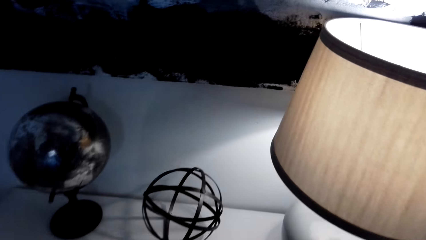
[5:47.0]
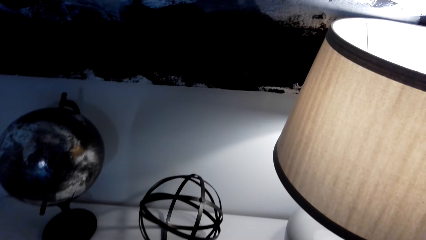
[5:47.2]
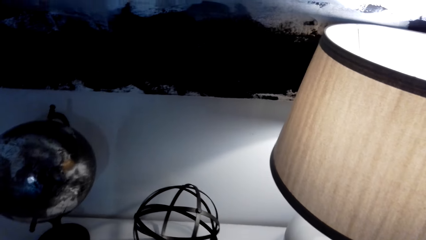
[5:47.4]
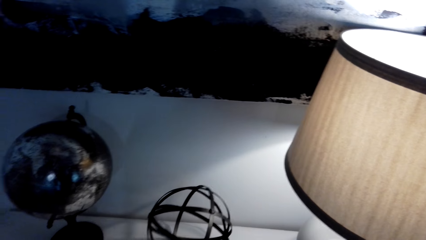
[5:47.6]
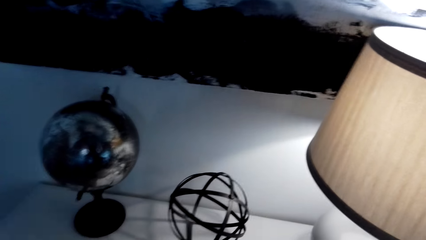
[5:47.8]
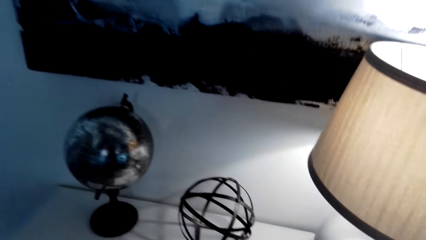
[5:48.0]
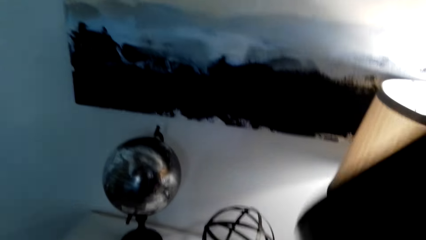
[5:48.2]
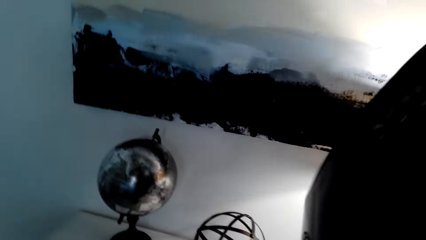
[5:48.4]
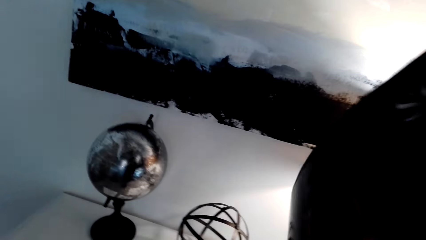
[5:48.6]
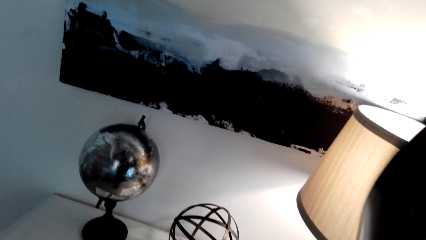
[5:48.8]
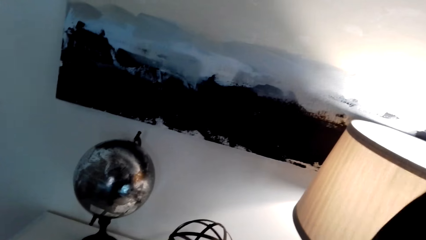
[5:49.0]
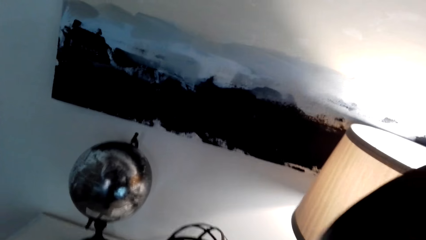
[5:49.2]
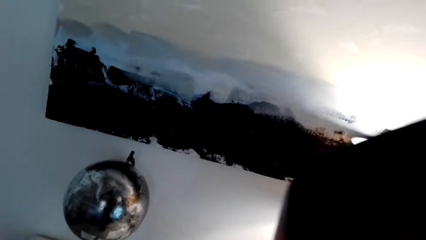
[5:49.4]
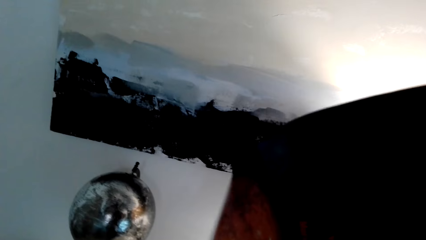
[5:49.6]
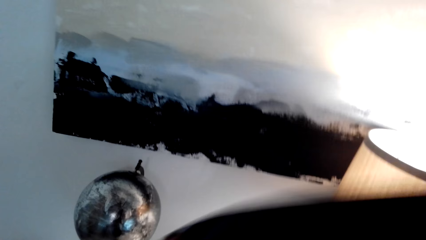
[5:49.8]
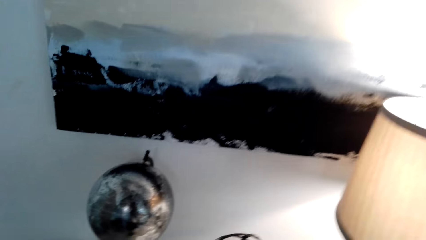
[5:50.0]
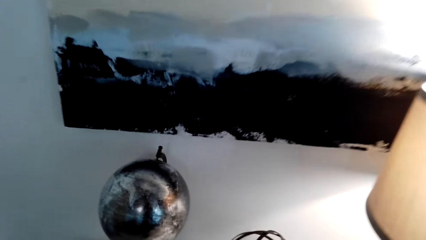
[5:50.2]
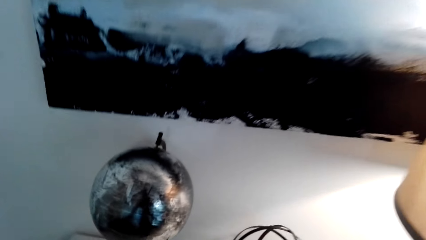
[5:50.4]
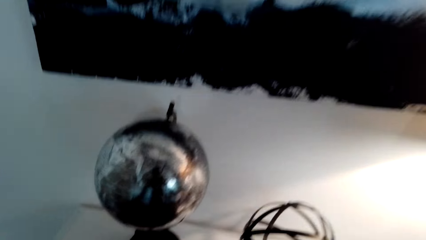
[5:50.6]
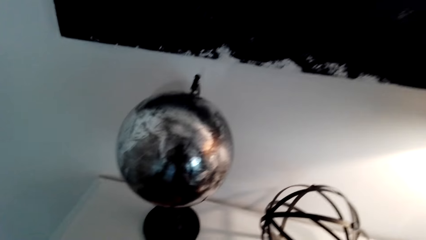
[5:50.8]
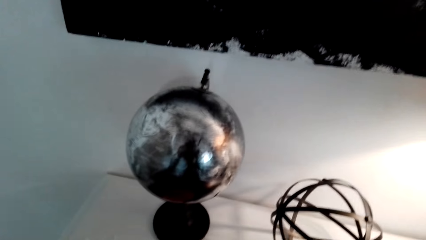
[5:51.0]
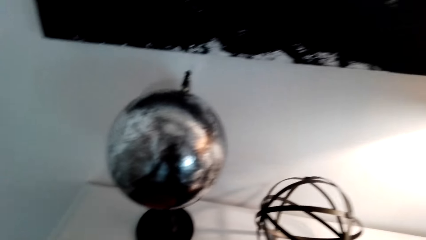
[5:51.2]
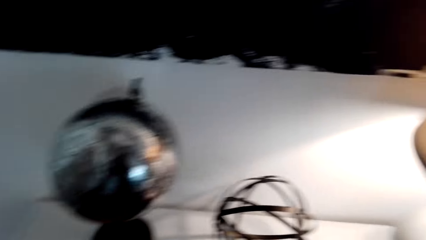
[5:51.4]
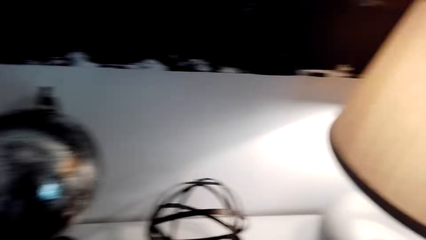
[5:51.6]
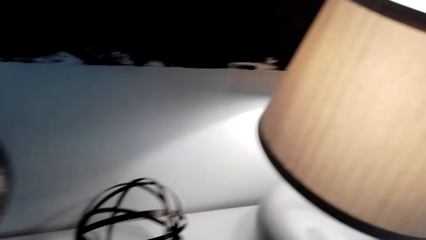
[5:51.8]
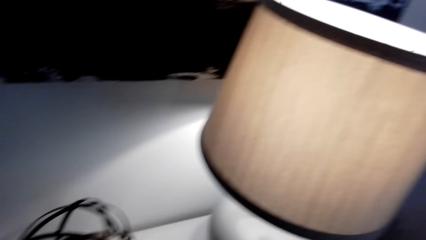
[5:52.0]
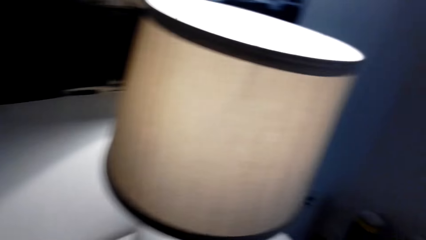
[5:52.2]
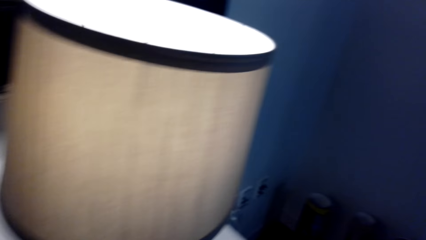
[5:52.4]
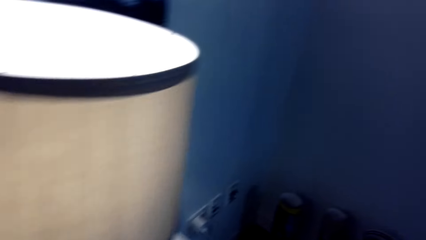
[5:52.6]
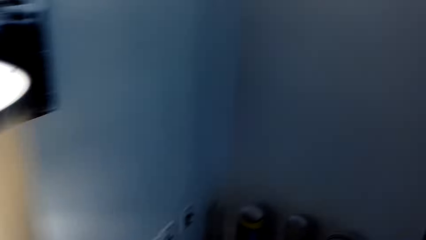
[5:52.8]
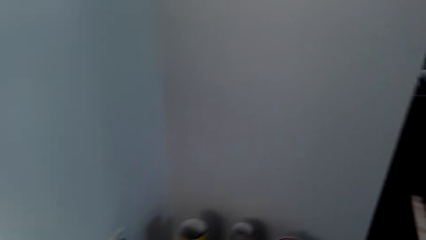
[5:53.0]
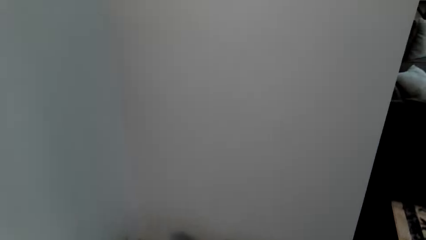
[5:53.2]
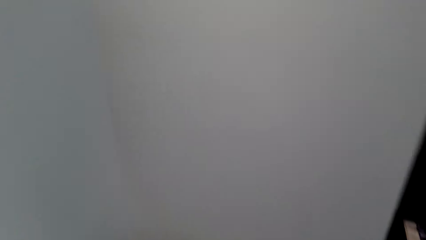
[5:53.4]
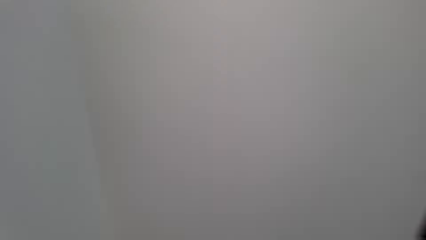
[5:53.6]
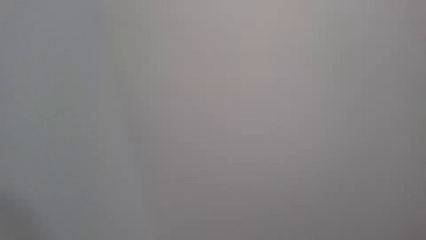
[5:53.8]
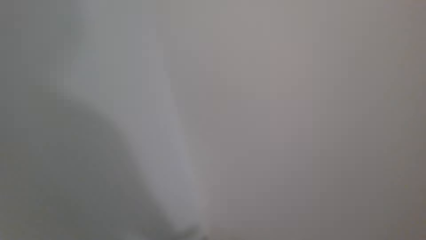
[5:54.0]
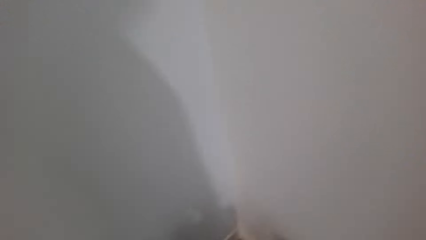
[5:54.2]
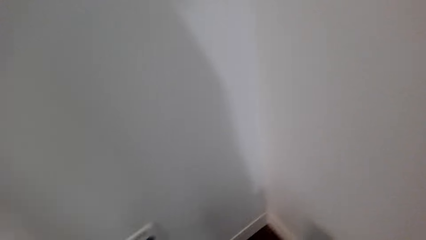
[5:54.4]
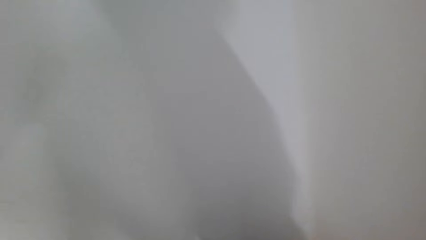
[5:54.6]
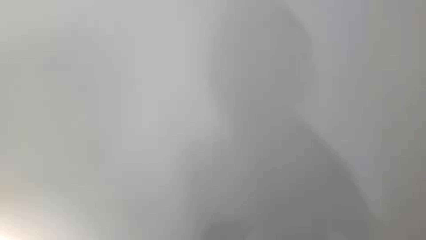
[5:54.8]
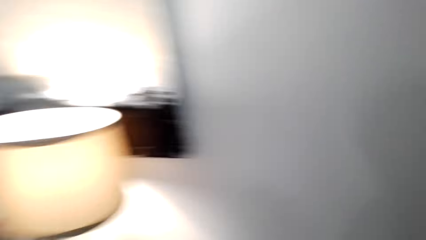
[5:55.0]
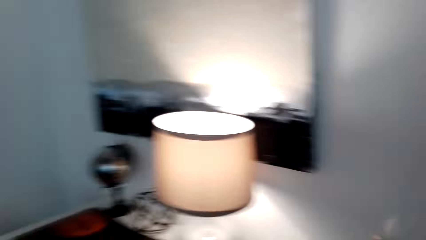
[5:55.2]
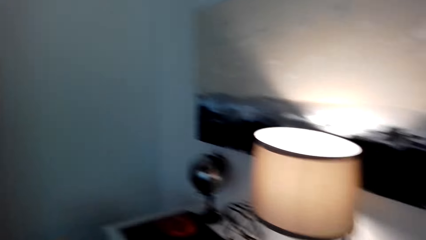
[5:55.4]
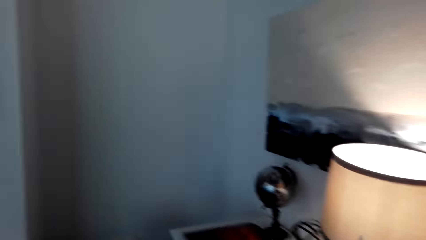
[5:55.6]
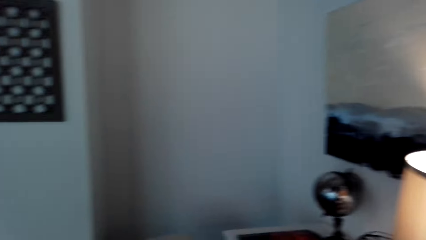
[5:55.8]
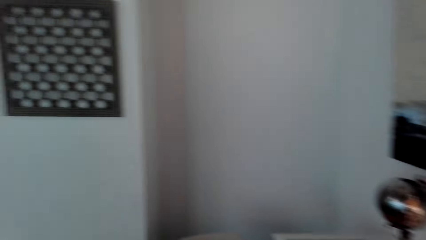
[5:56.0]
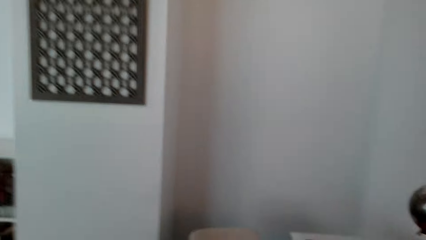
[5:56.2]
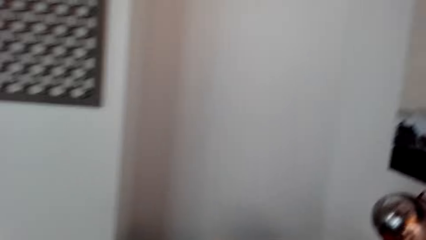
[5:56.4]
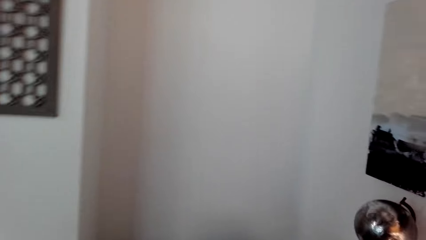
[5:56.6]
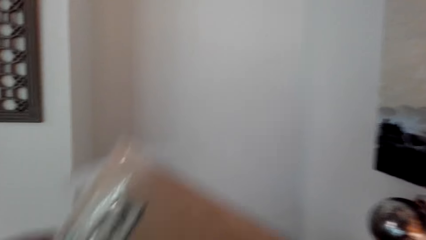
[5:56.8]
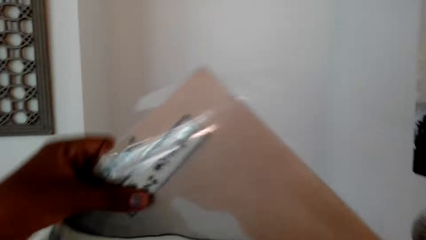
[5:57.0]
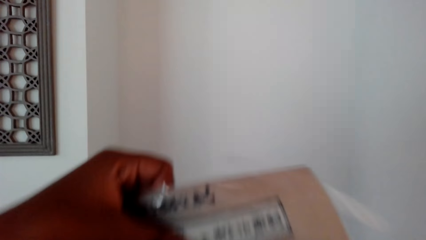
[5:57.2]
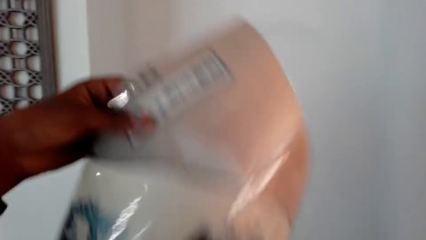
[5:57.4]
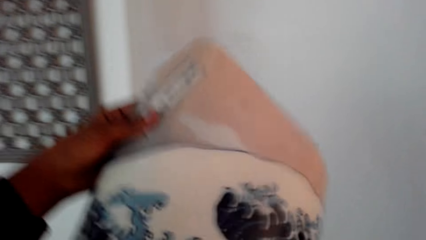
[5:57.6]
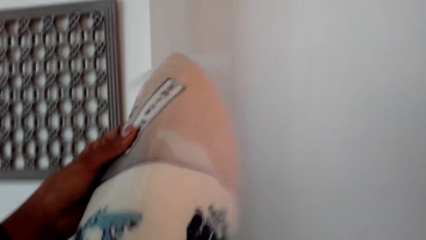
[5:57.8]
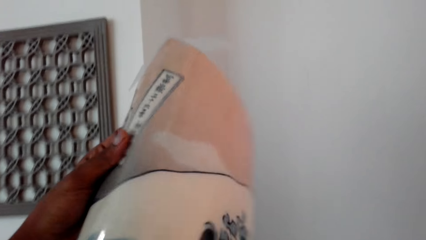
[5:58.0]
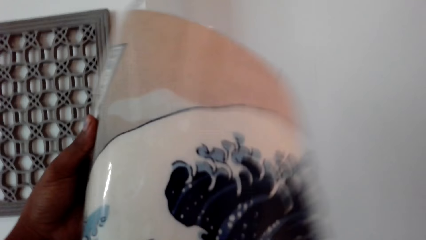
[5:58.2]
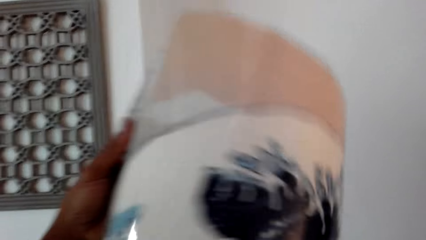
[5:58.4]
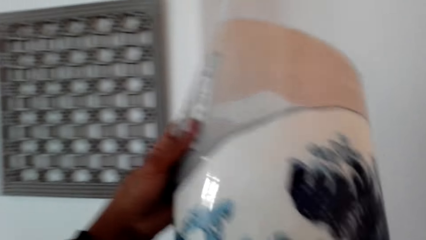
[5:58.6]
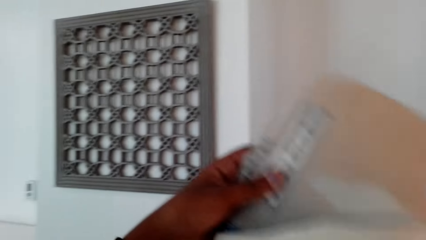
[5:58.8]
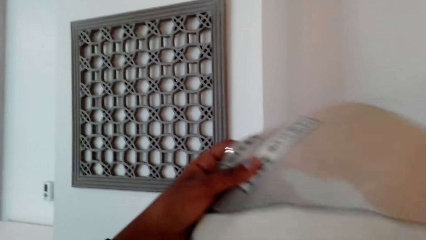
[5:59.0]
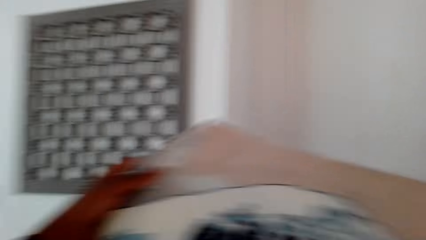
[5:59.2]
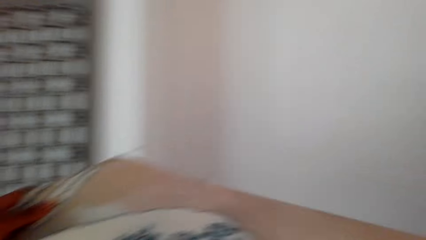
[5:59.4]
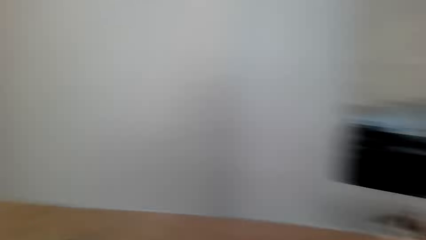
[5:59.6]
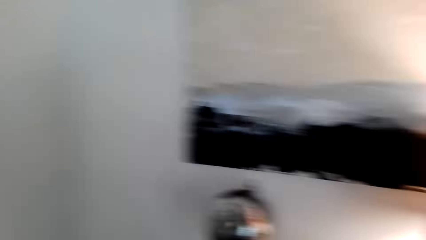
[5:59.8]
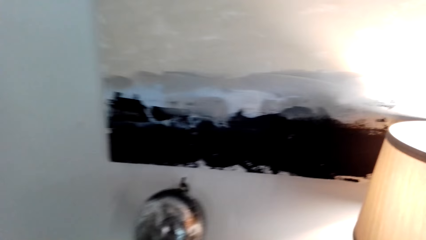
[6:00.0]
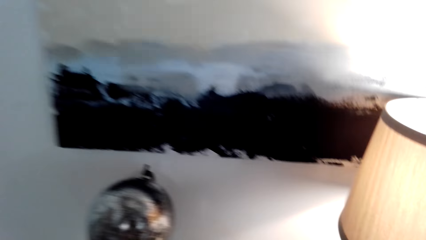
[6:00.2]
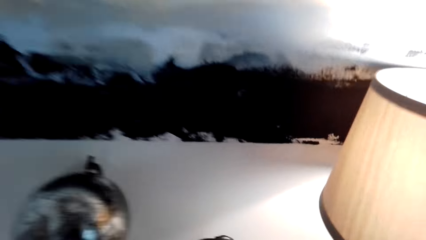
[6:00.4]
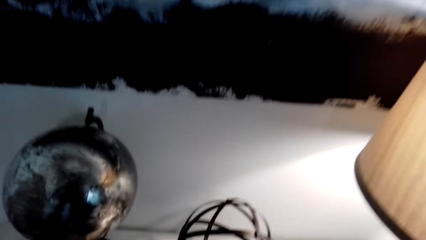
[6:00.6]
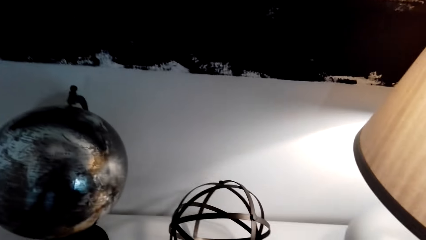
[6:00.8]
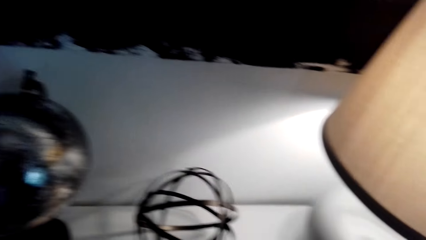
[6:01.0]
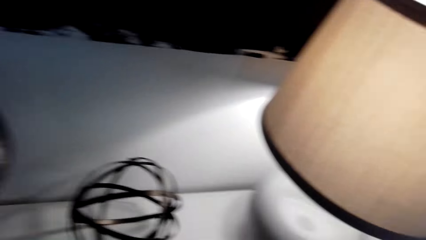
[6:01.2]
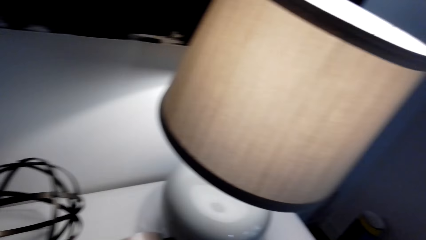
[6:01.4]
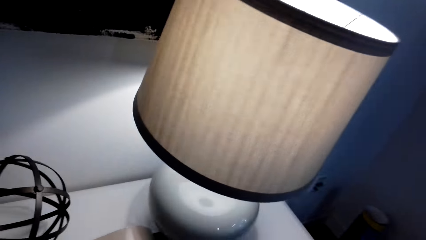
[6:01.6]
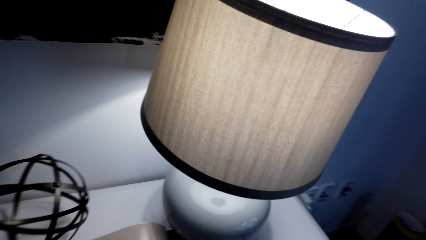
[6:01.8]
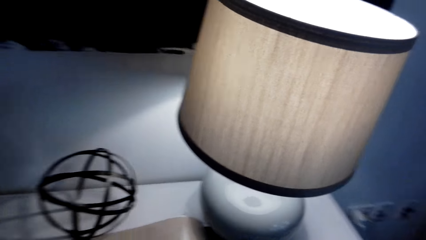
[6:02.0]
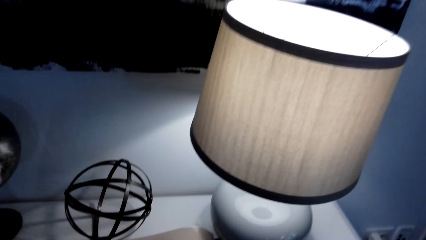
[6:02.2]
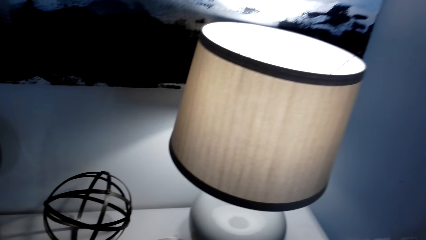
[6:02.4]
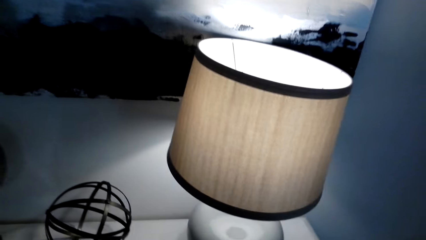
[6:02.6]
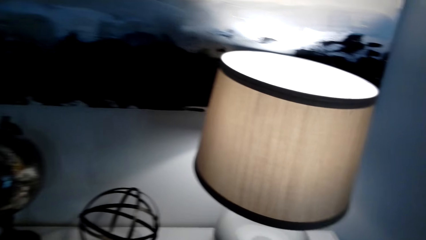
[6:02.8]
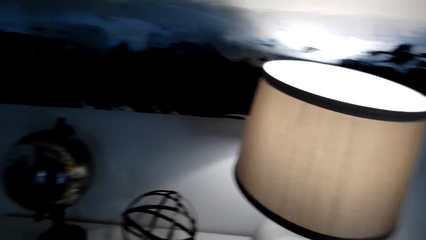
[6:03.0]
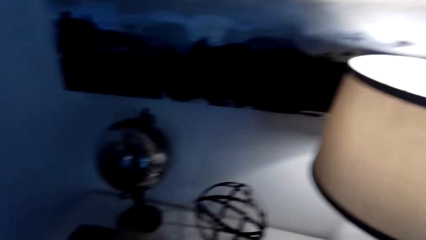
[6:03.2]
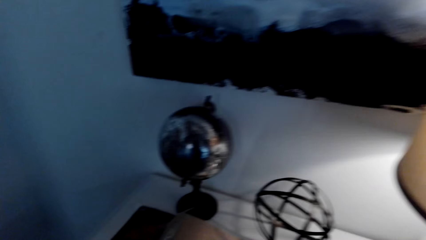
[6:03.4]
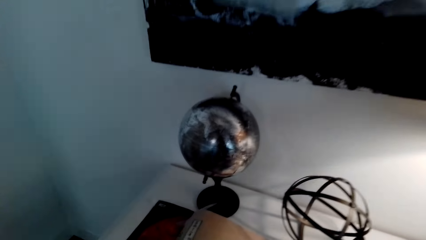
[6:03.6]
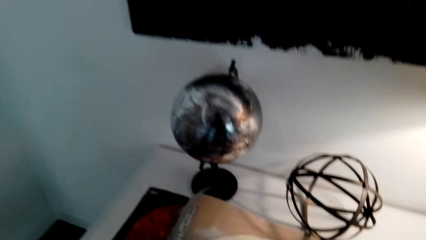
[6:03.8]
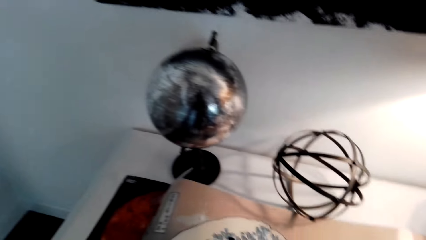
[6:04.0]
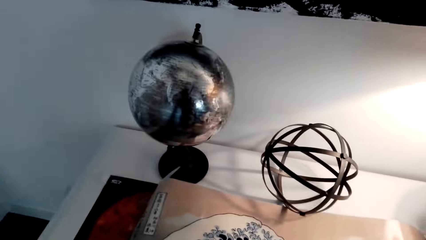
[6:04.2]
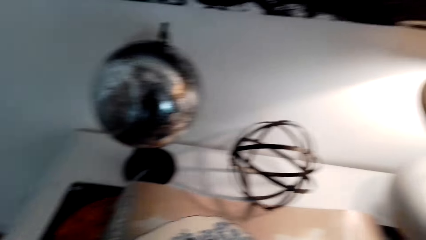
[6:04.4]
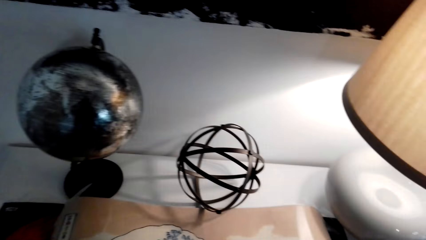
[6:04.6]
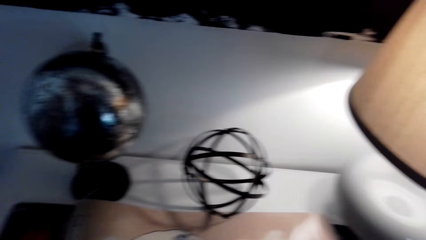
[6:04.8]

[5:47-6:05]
The camera wearer holds the poster. They move around. They unfold a poster. They place the poster on the drawer cabinet.
